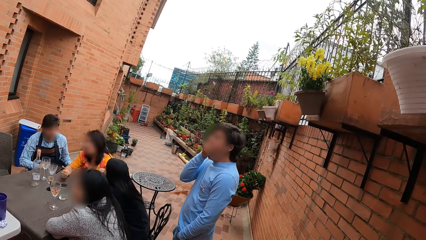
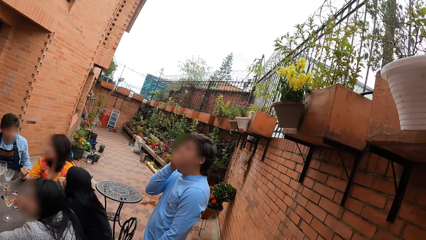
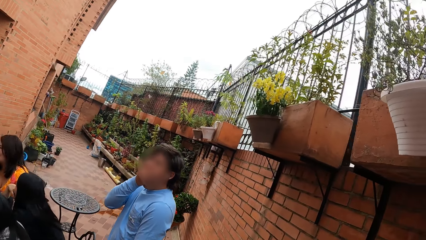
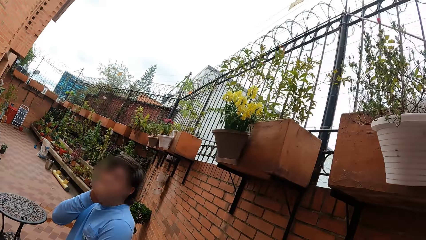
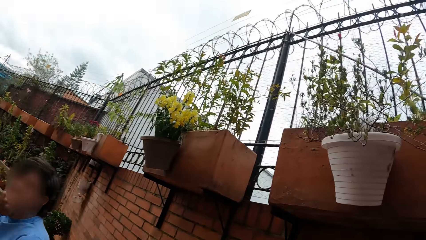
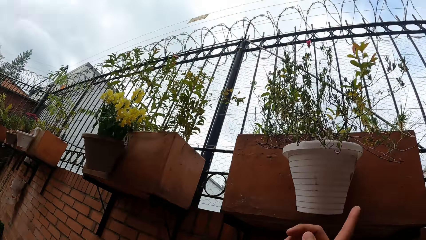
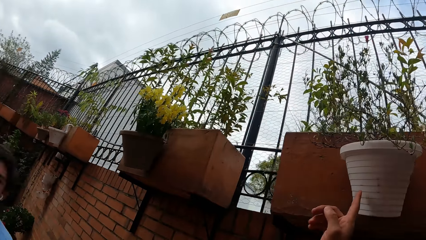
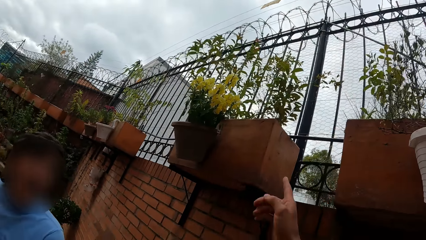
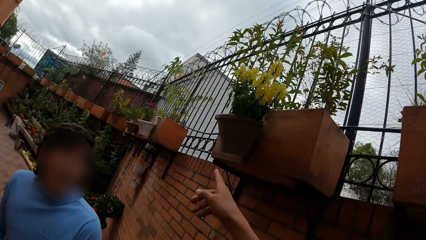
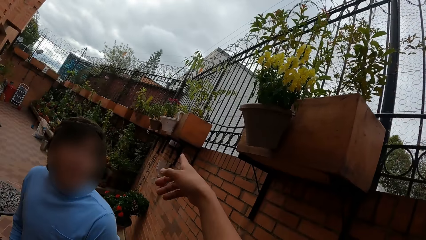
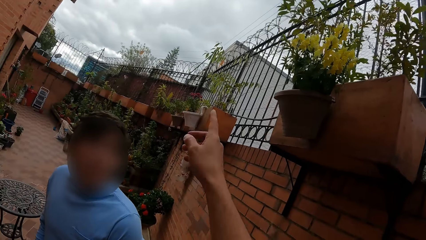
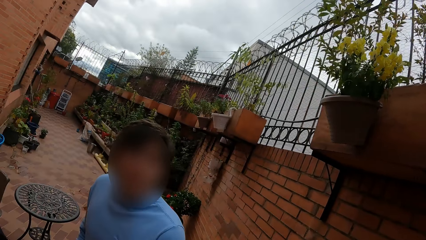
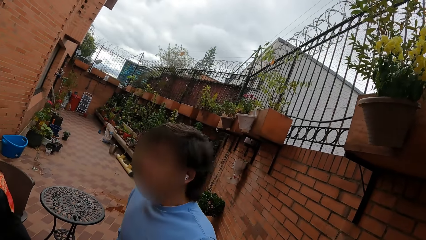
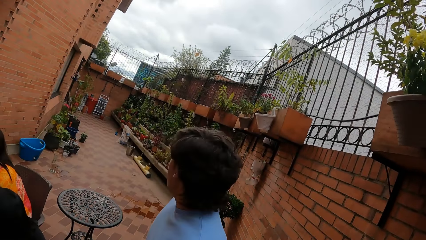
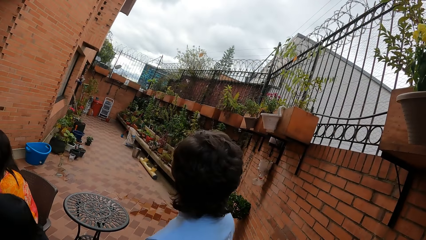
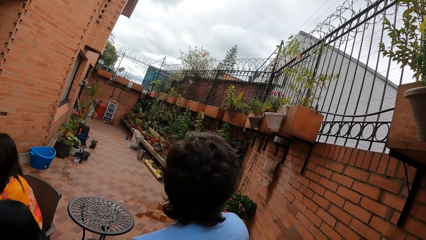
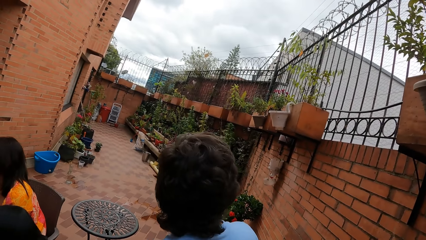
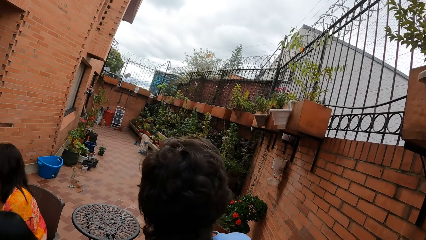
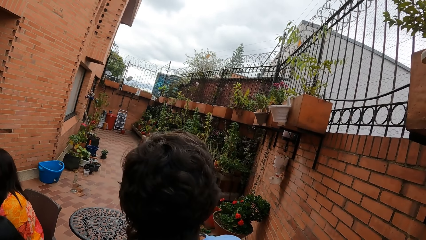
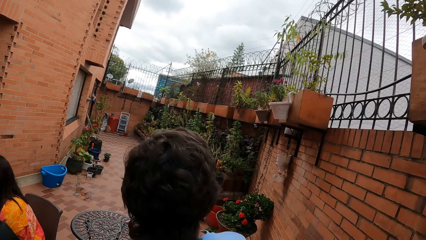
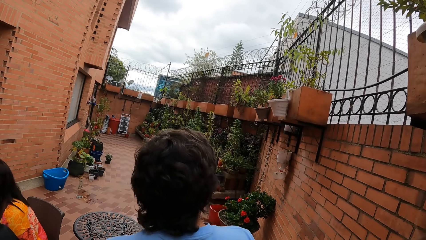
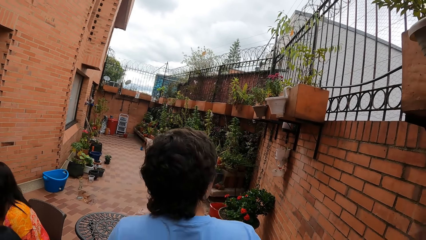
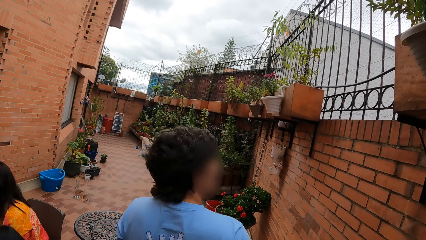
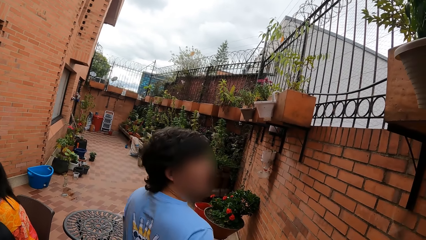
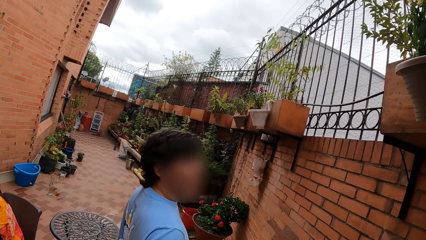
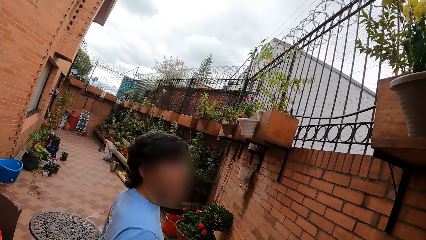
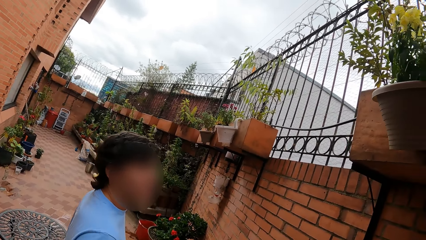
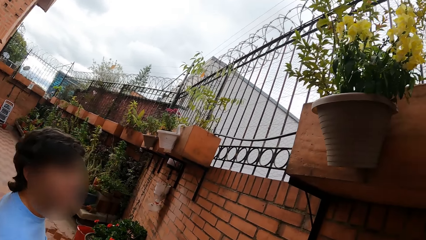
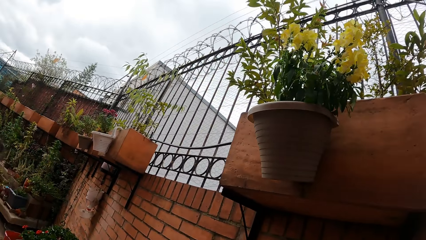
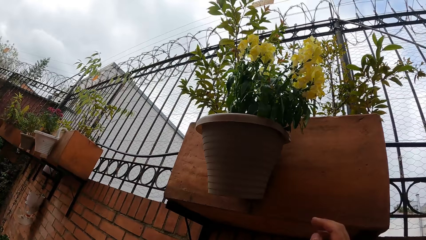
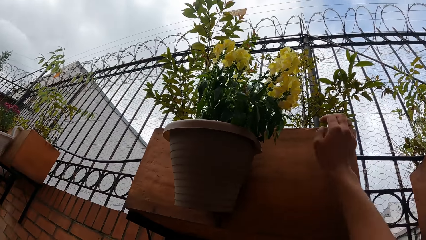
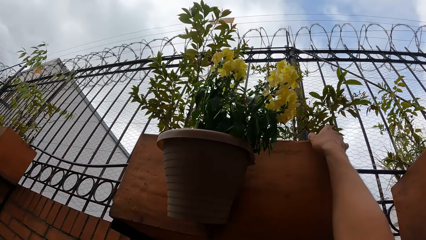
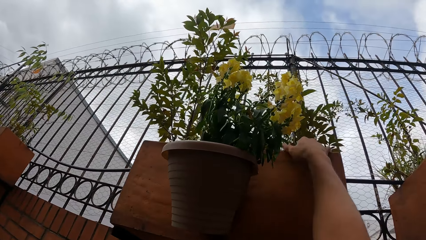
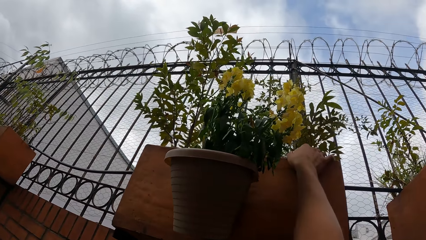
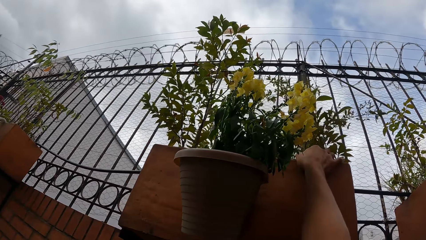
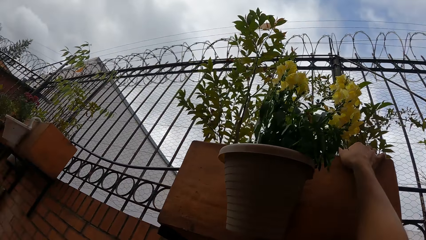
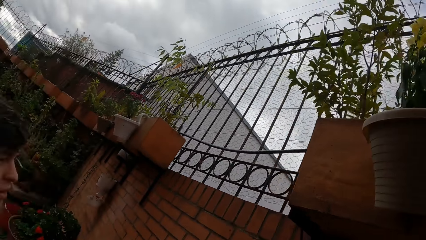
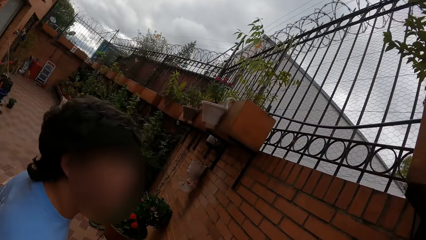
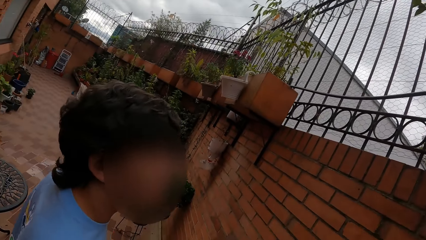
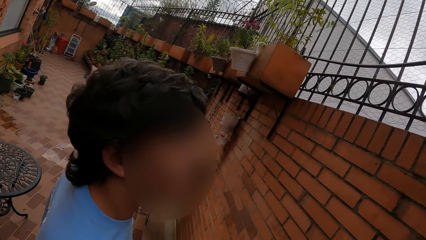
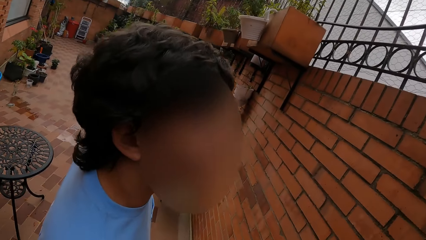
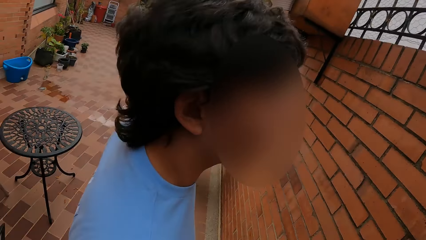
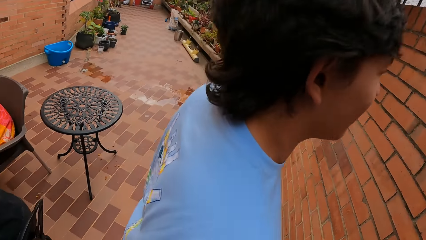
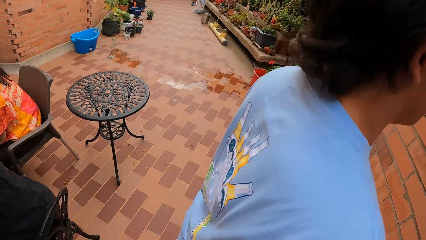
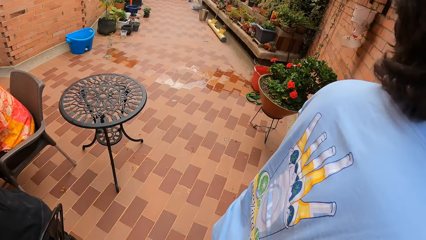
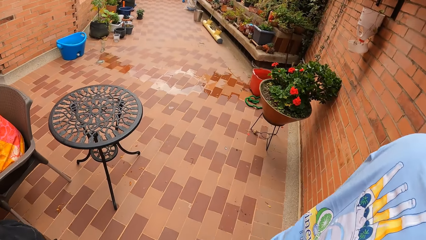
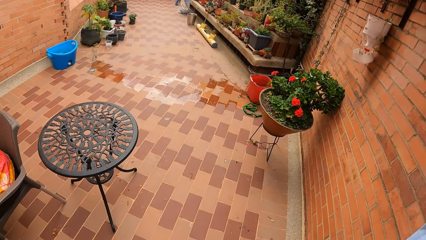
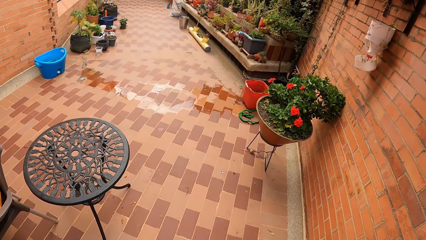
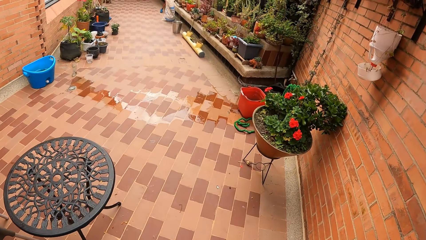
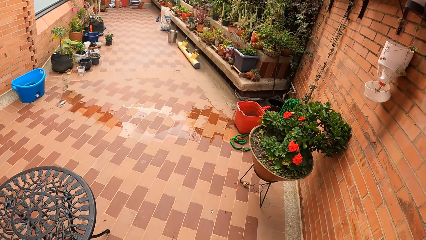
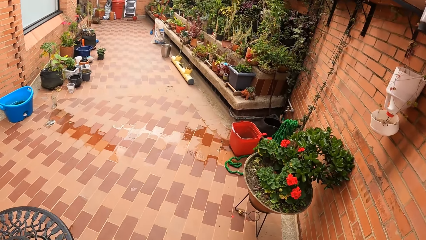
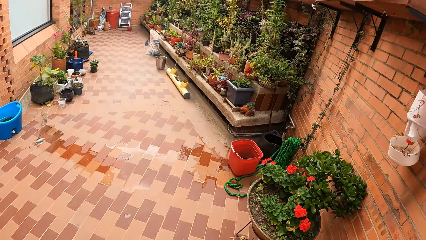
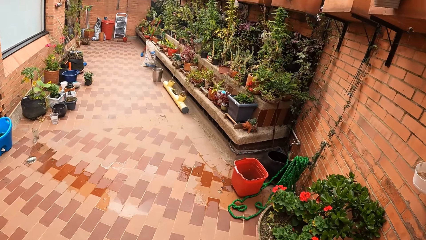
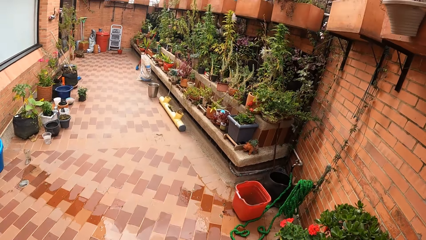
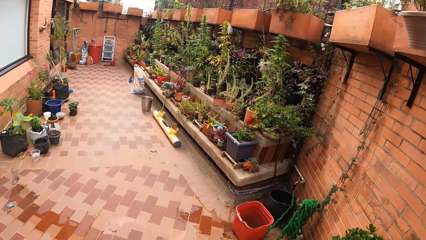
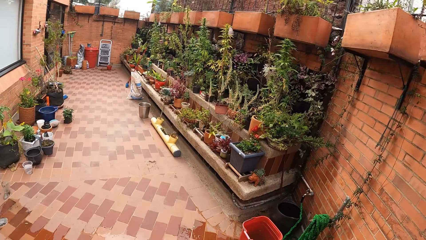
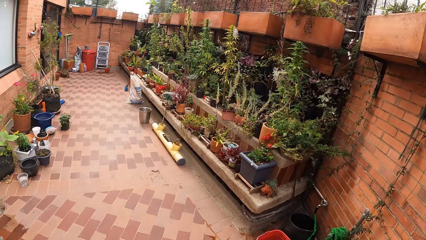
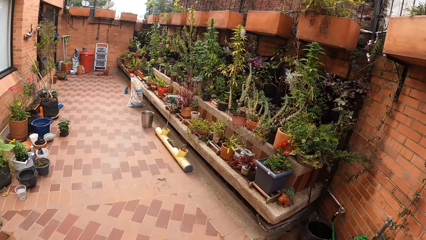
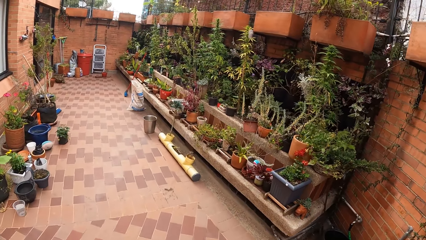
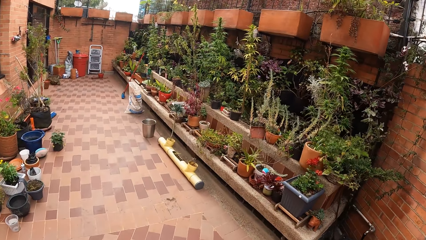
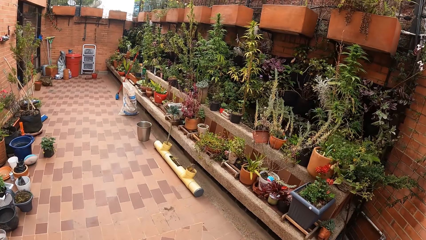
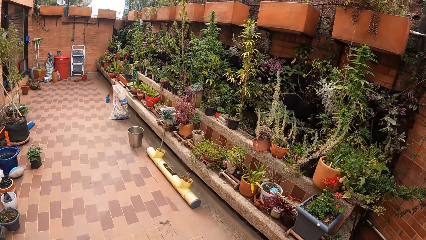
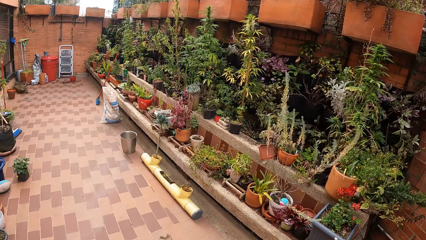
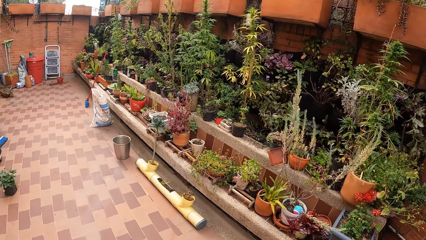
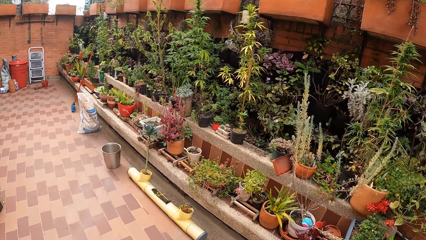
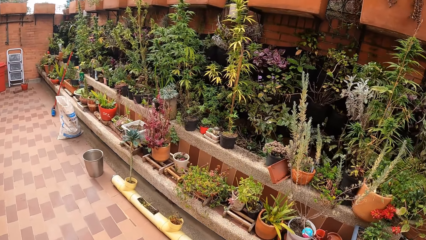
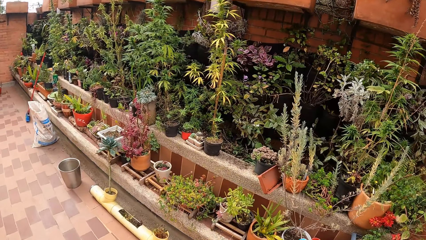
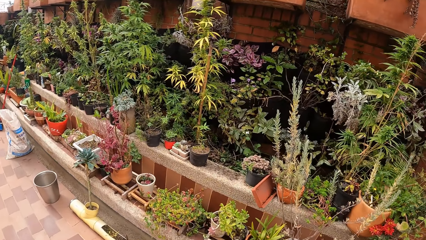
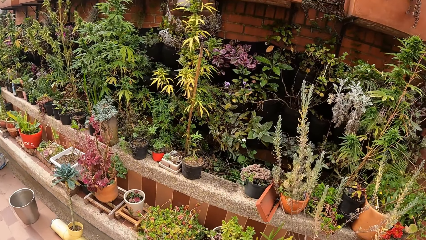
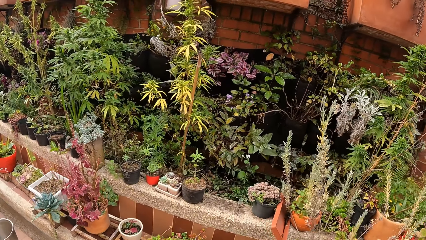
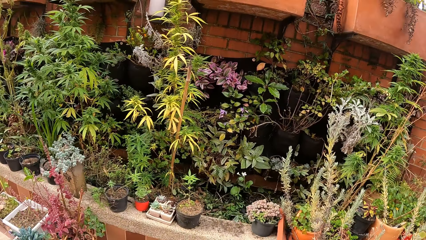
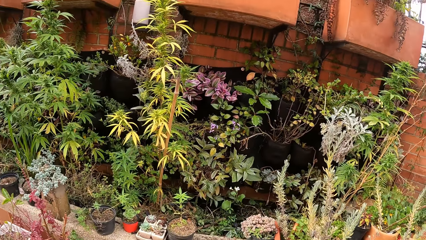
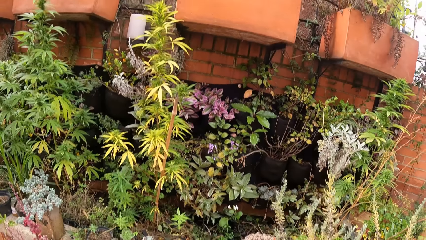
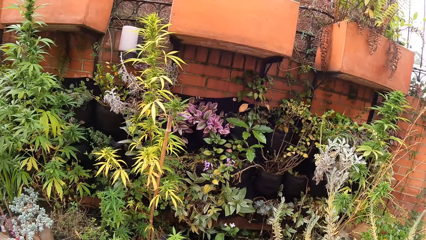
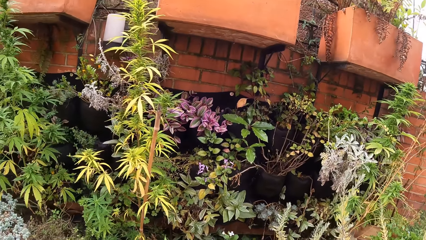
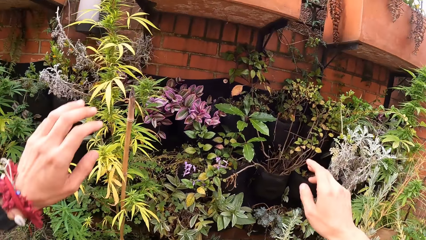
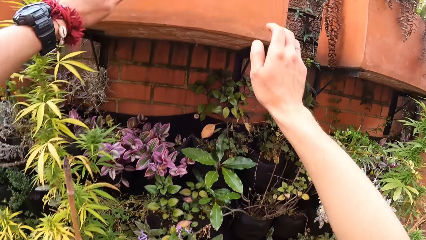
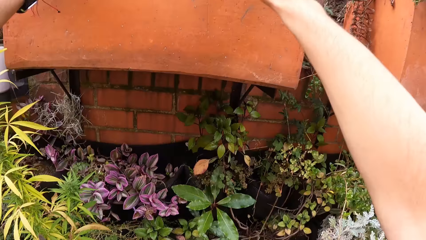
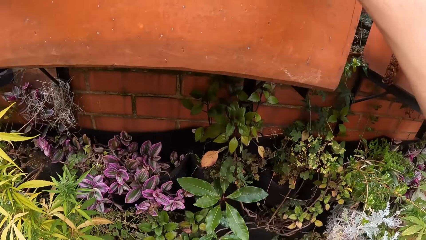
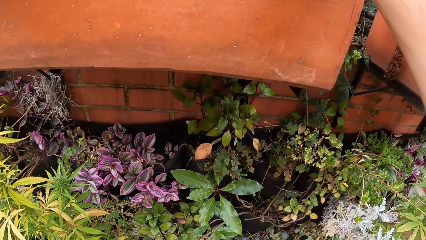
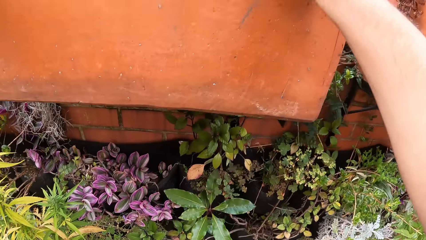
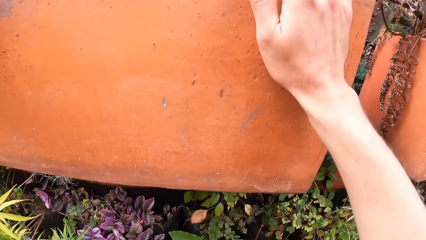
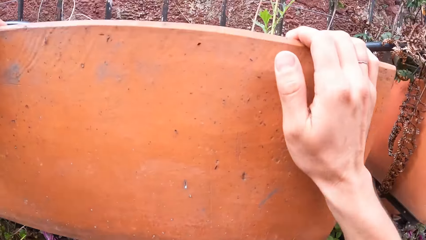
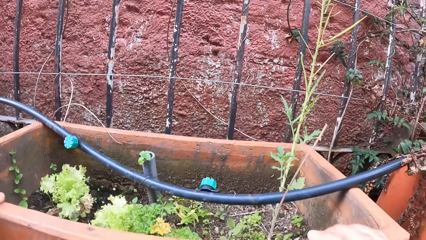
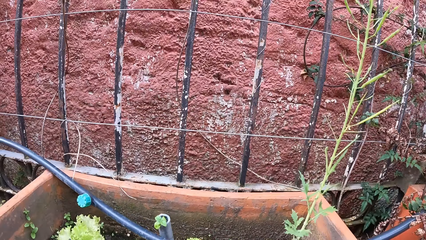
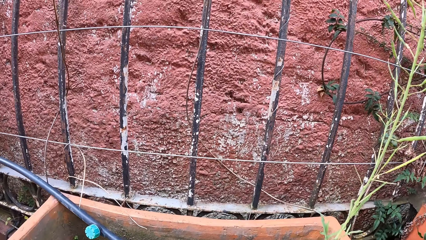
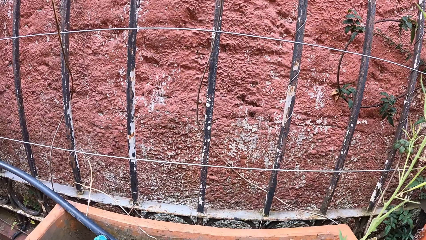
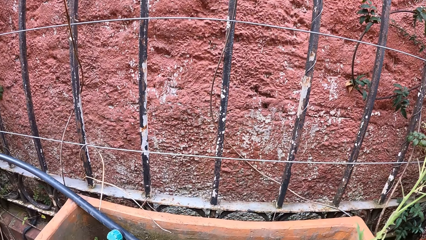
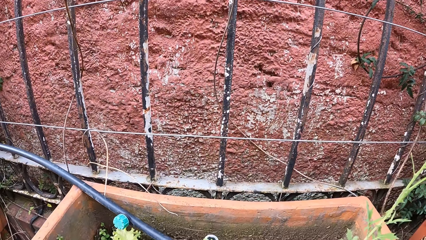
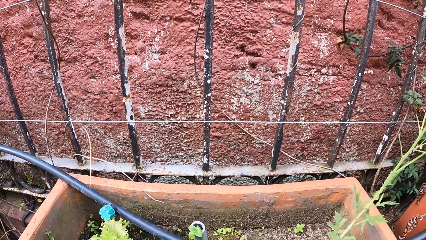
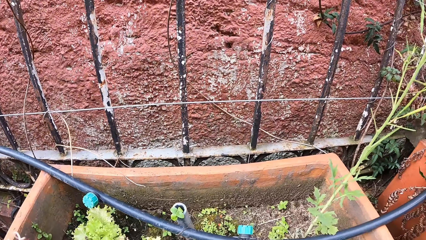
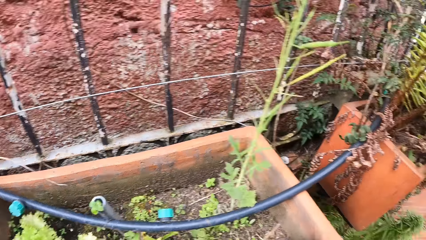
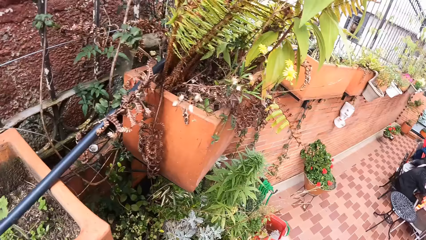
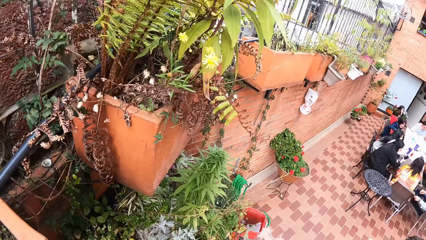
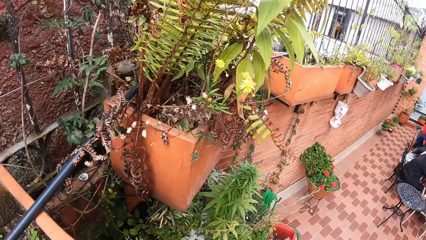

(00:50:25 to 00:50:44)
The camera wearer looks at the flower pots. He points at a wall vase. He dialogues with a man. He touches the plant in the wall vase with his right hand. He dialogues with the man, walks in the balcony, and inspects the flowers. He climbs up the wall. He holds the wall vase with both hands. He inspects the flowers in the pot.
